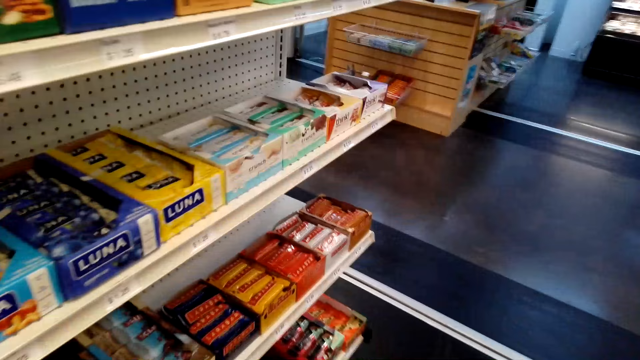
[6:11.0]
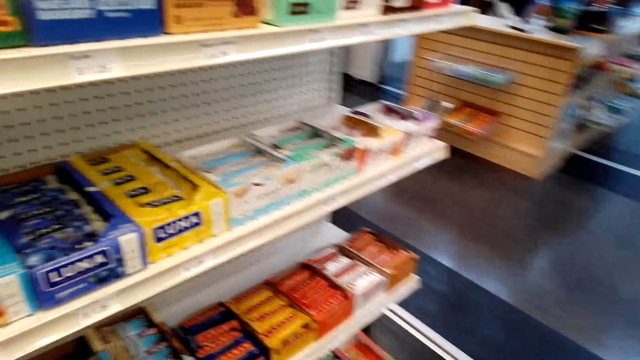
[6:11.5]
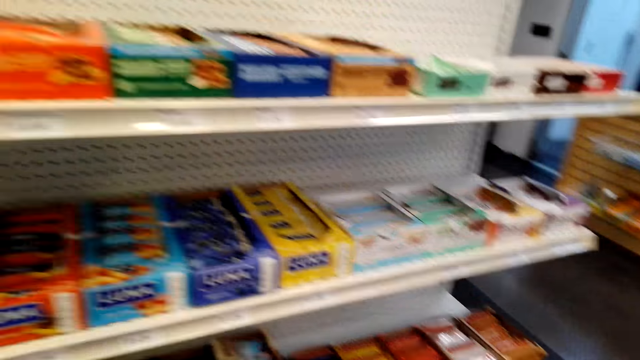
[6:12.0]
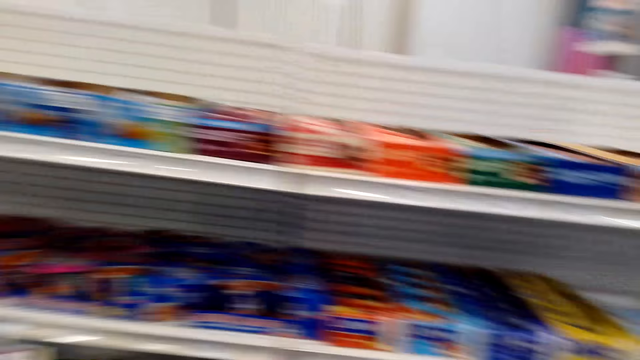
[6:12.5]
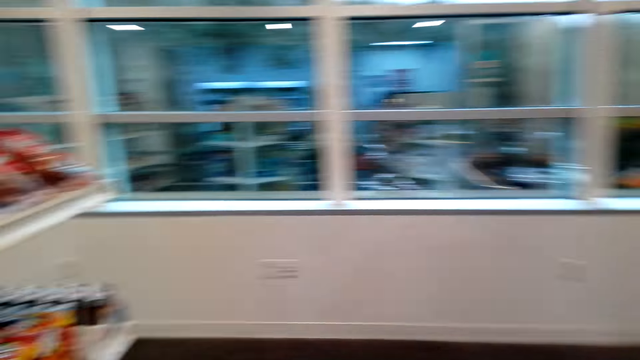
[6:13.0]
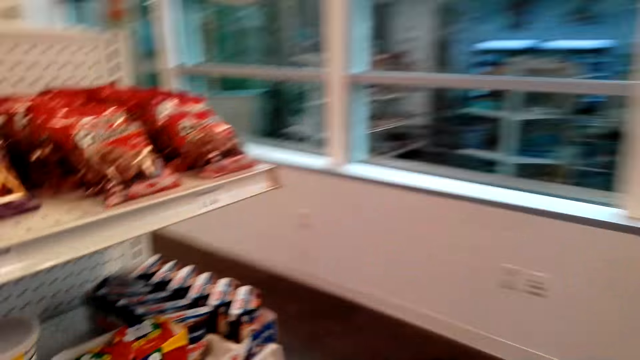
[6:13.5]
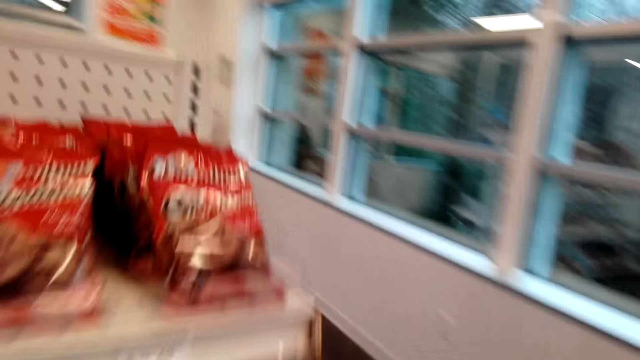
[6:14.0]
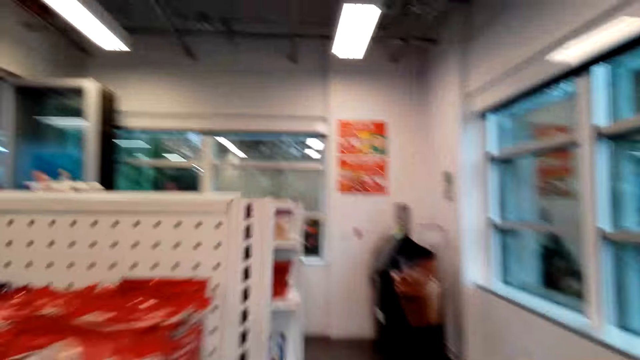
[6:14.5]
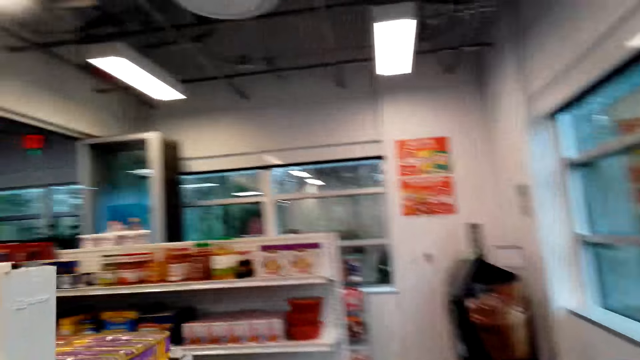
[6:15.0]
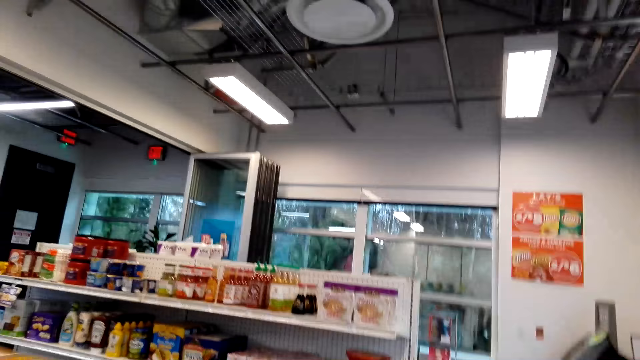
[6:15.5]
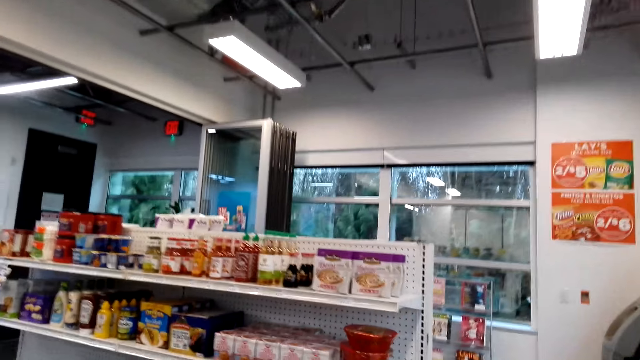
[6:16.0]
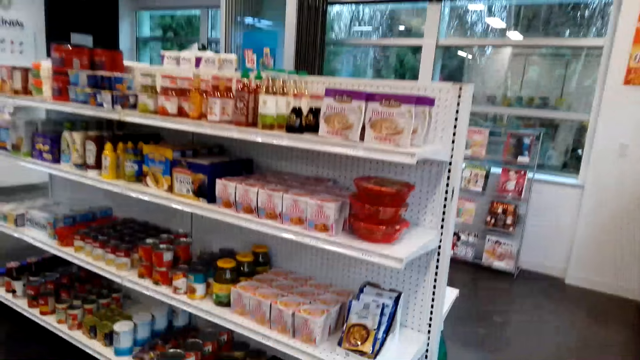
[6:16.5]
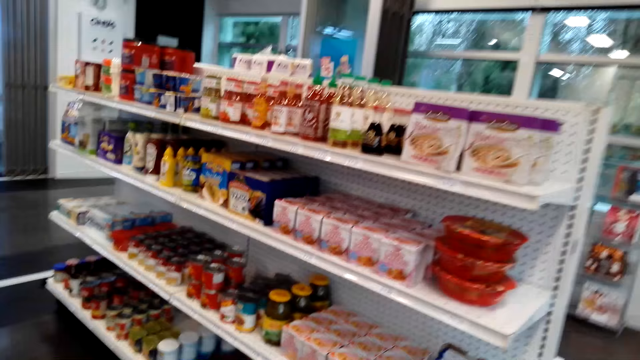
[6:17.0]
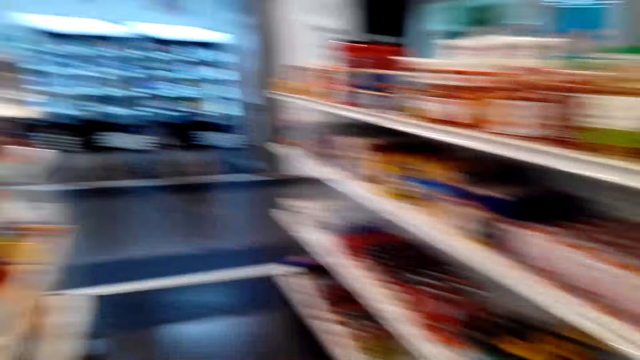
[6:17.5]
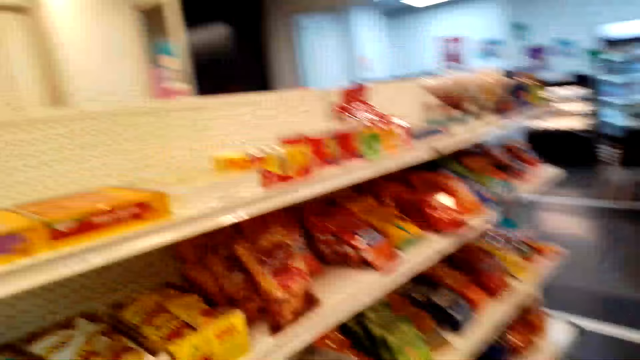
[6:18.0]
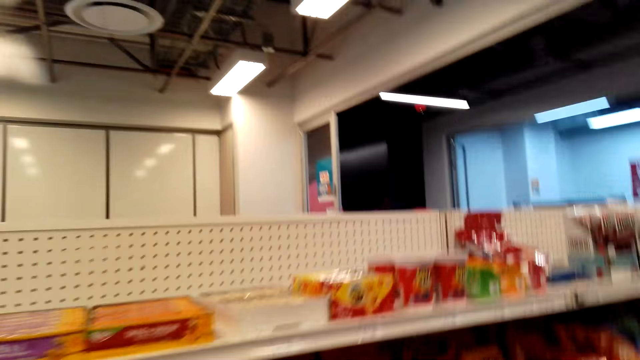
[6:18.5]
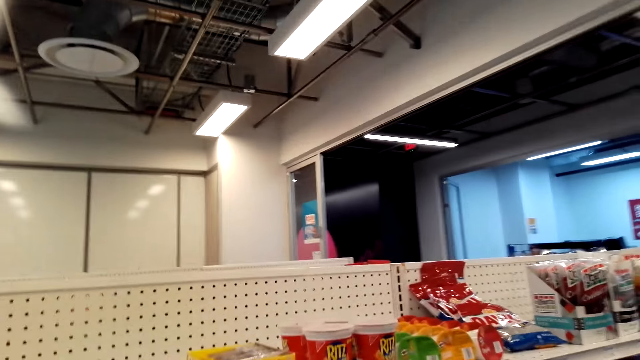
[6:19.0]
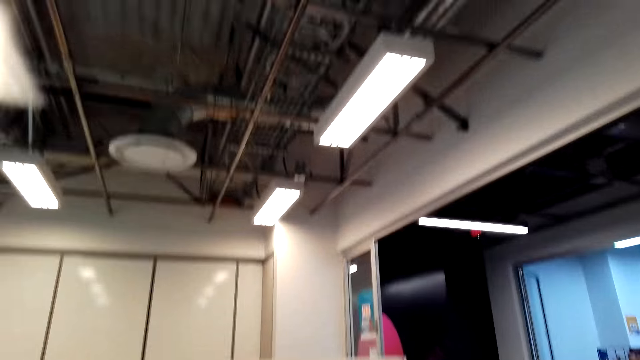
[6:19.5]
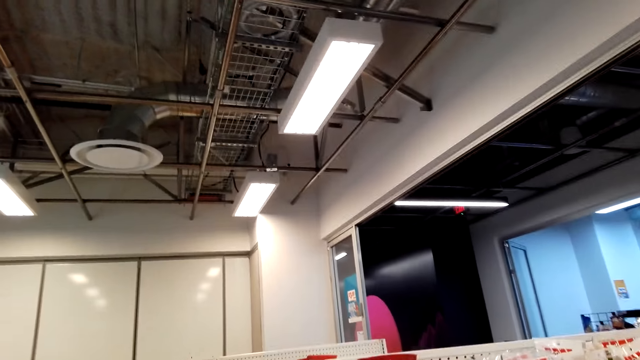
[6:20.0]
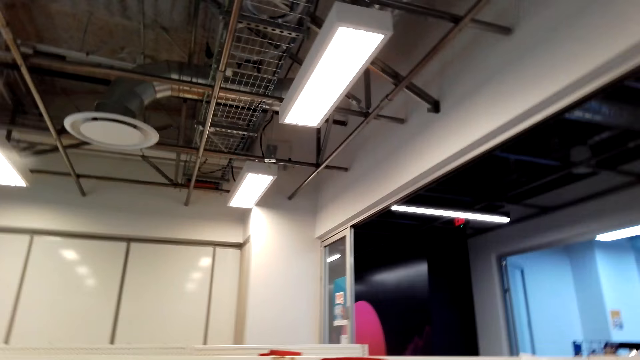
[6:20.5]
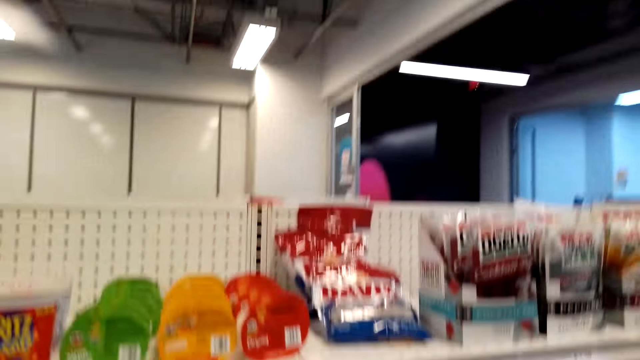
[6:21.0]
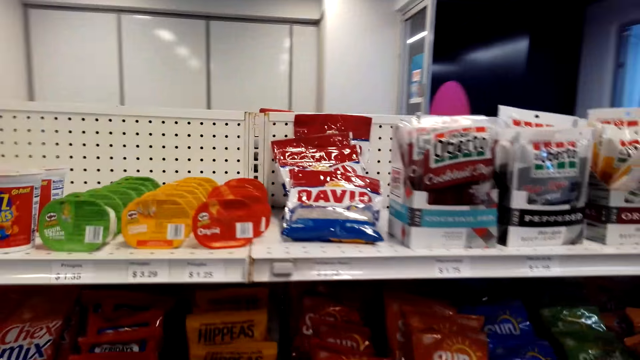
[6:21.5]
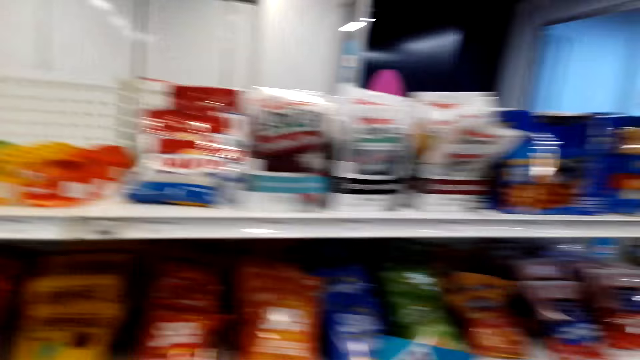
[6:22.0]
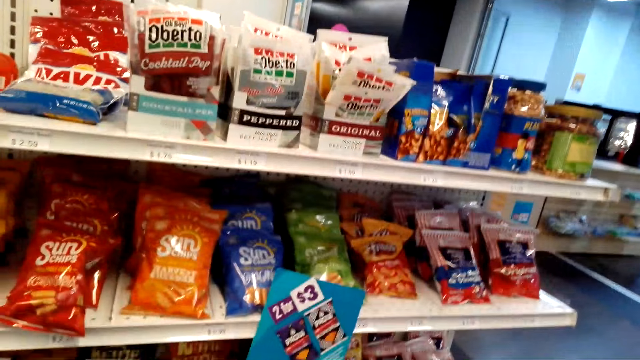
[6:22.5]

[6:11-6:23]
The camera wearer walks around the store.

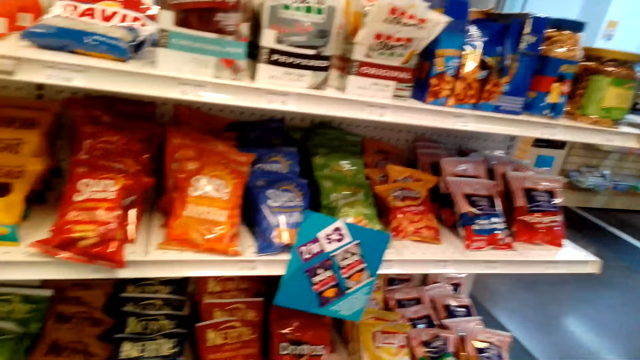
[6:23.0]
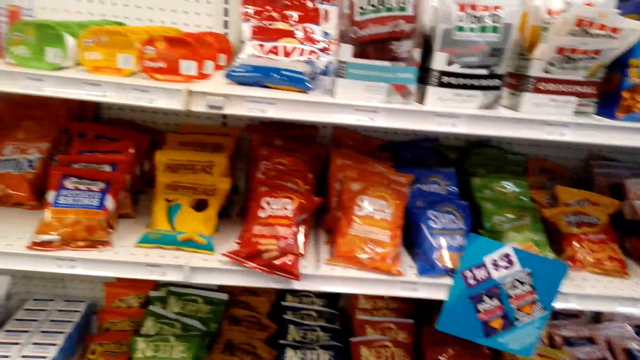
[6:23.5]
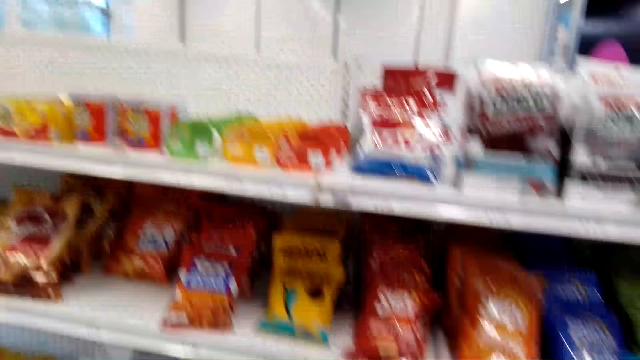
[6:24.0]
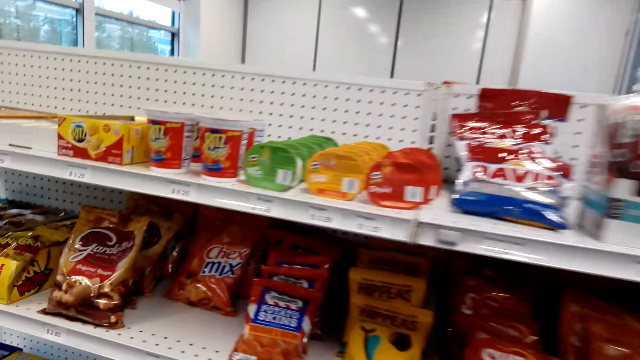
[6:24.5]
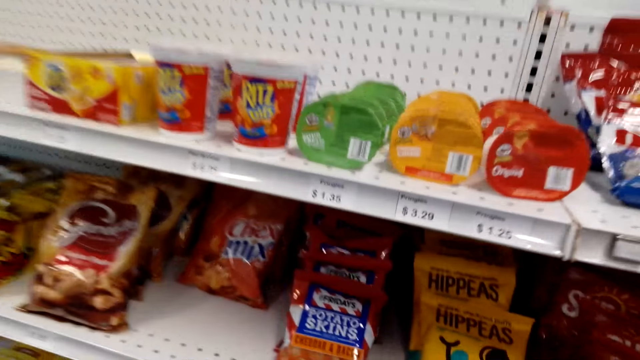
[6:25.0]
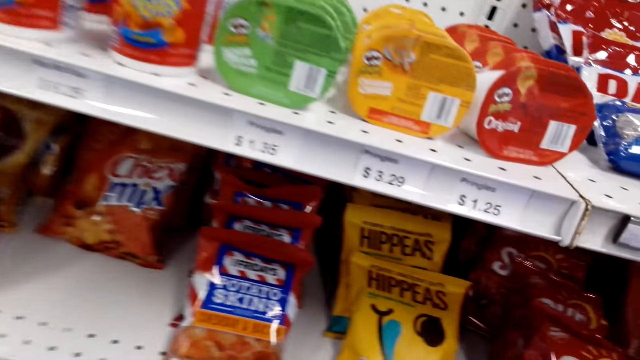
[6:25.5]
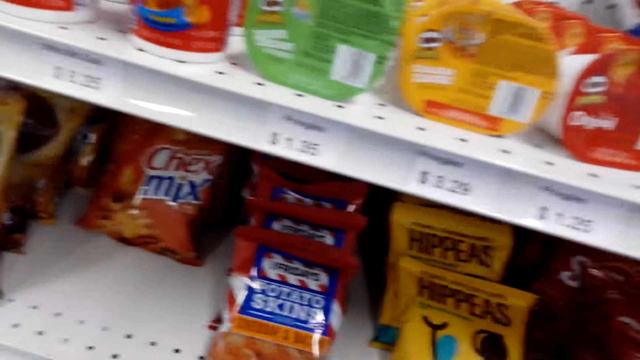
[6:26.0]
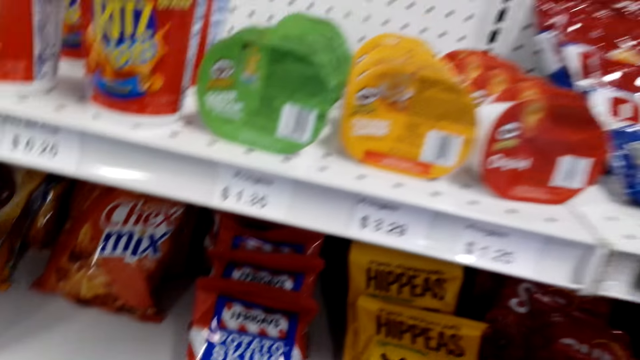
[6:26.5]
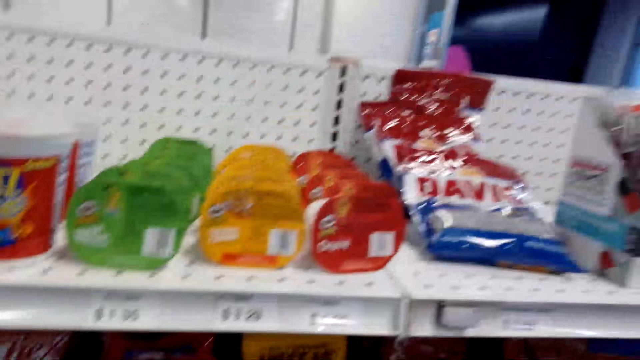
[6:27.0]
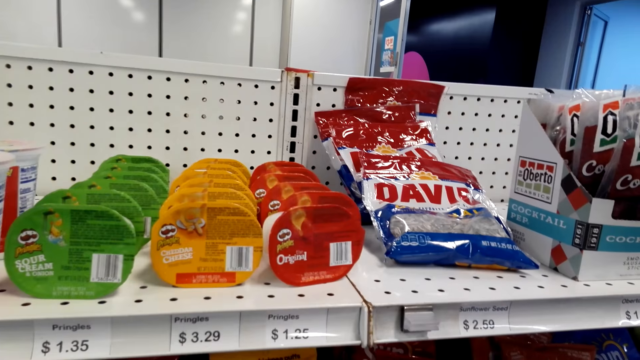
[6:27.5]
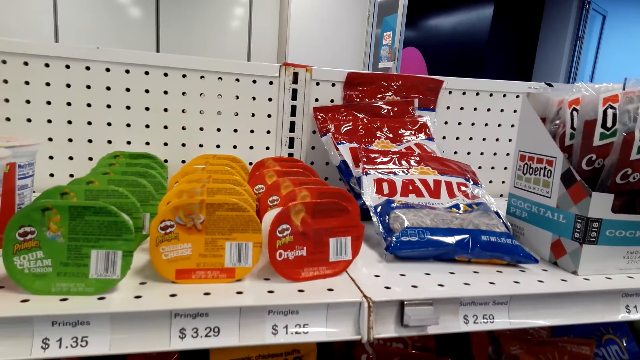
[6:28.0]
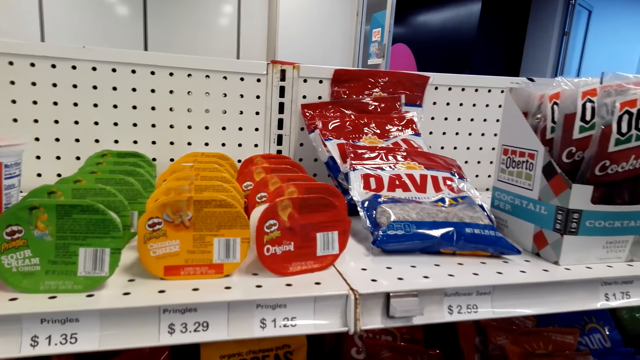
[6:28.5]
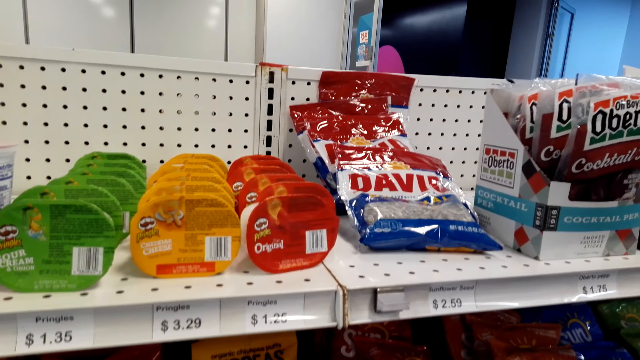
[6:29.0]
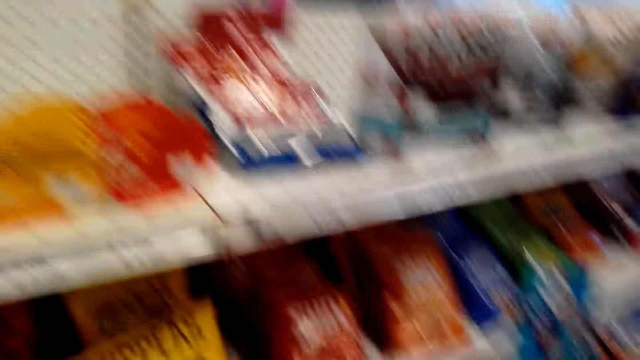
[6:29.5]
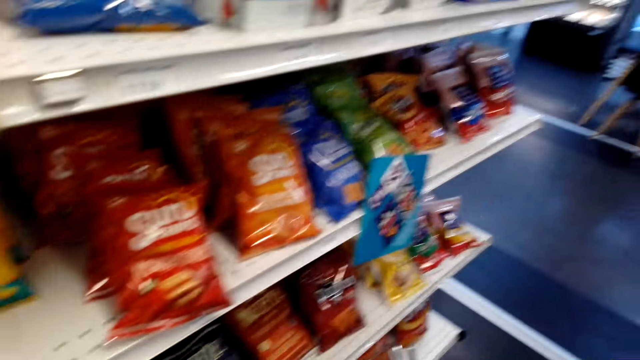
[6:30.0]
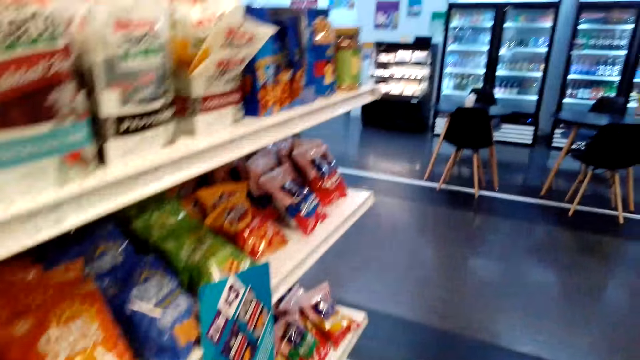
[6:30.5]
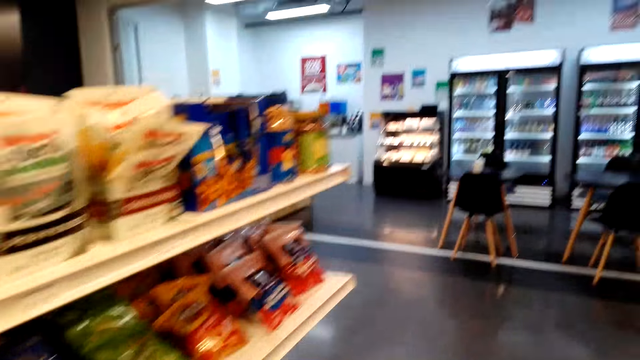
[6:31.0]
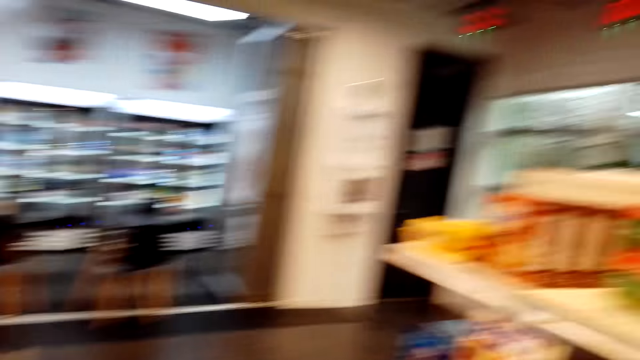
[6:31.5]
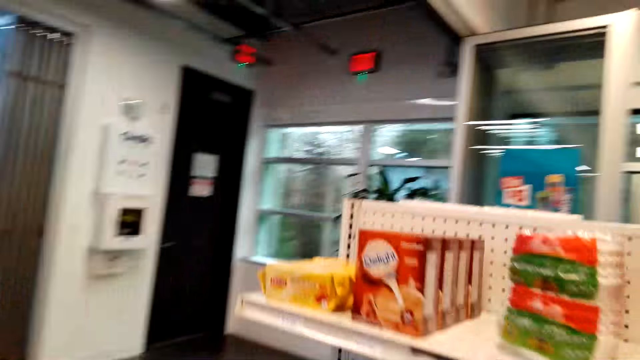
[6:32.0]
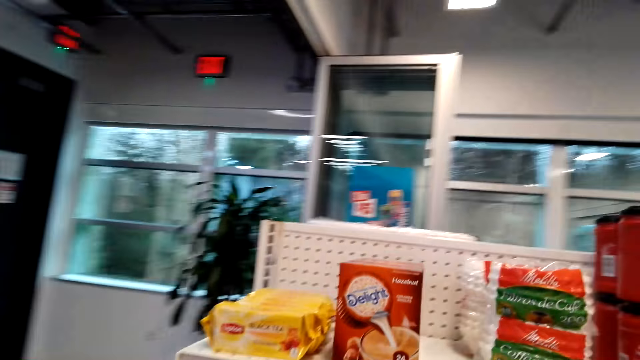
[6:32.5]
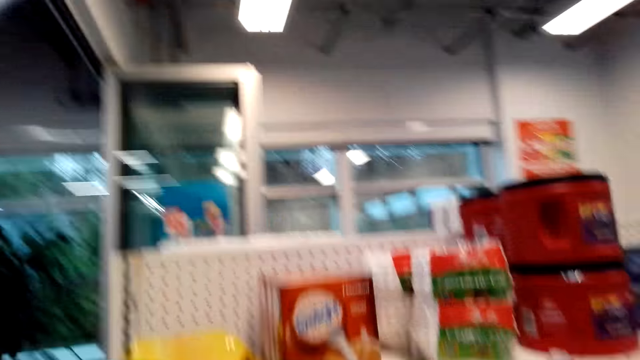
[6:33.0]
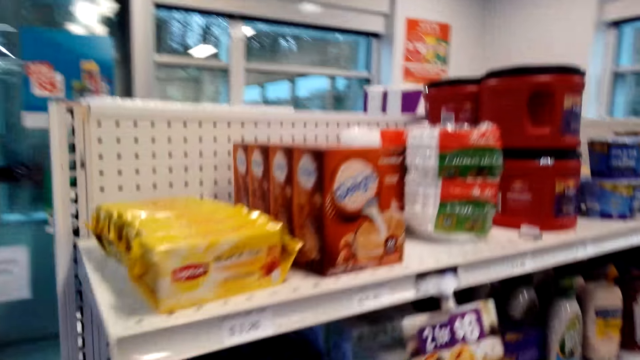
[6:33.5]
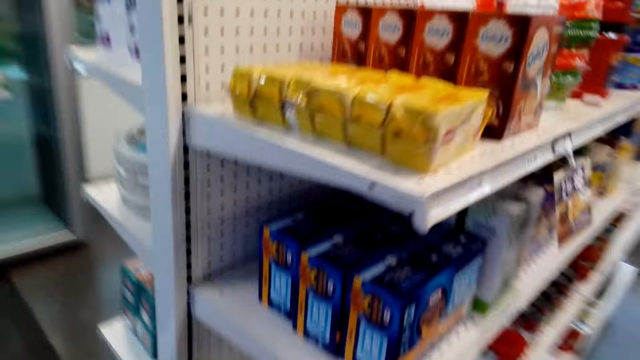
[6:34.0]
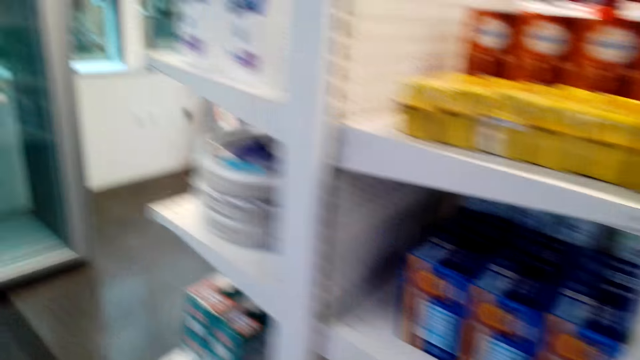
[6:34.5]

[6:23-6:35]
The camera wearer picks up a snack.
